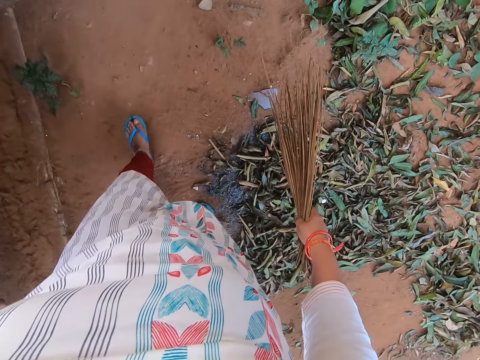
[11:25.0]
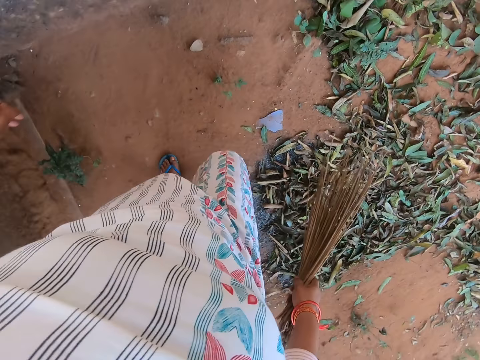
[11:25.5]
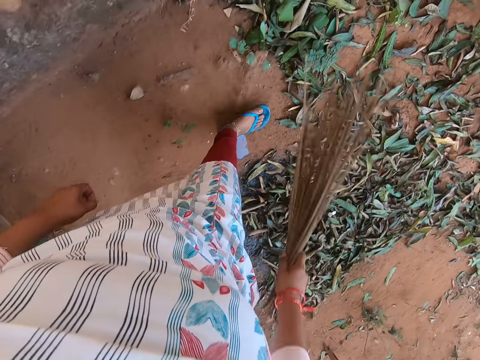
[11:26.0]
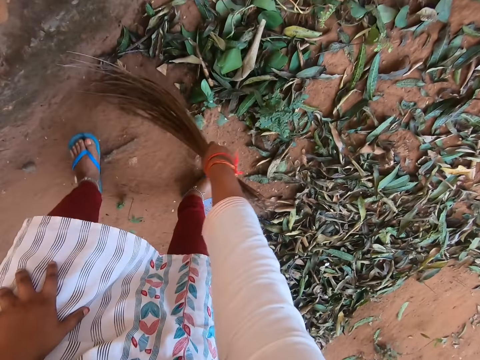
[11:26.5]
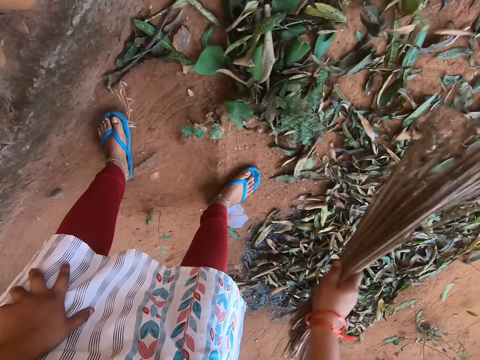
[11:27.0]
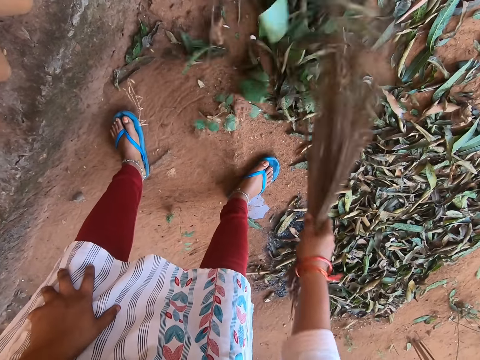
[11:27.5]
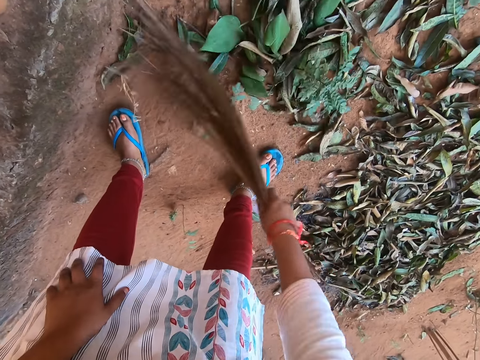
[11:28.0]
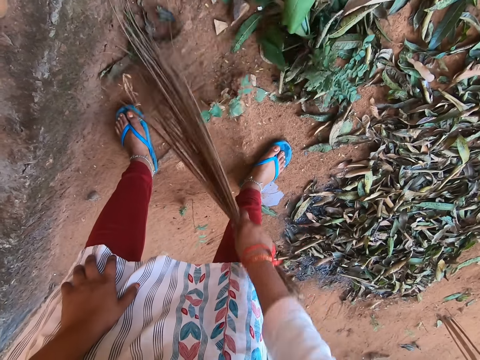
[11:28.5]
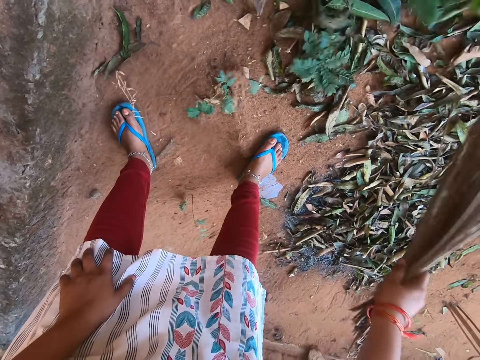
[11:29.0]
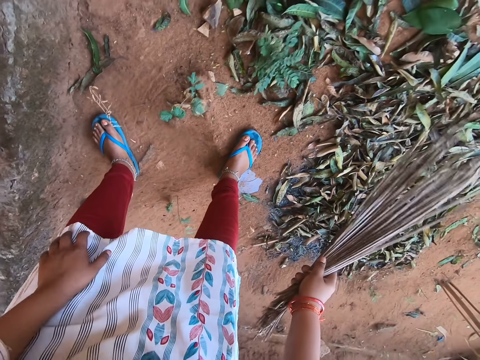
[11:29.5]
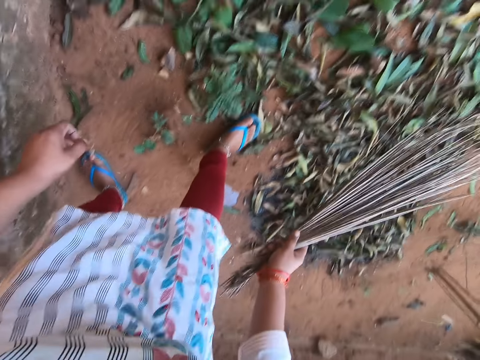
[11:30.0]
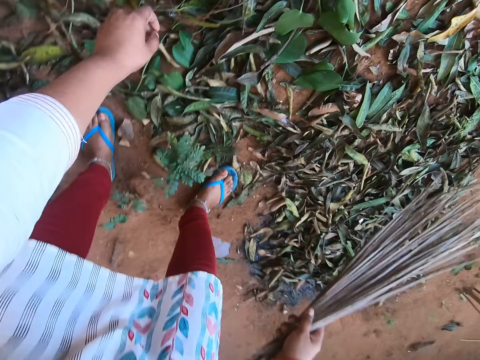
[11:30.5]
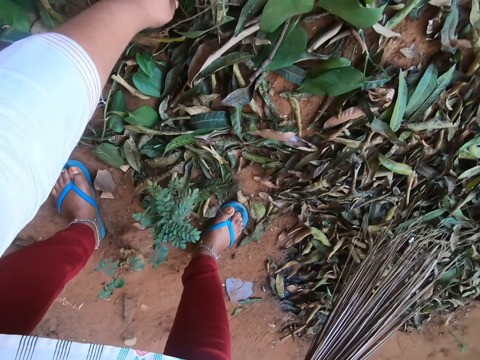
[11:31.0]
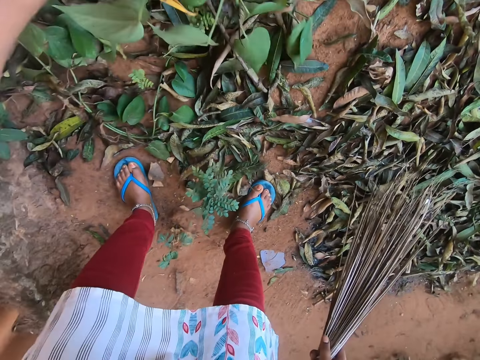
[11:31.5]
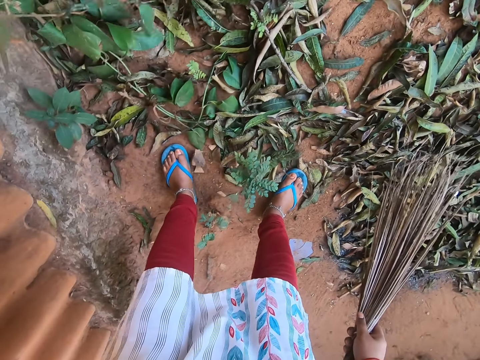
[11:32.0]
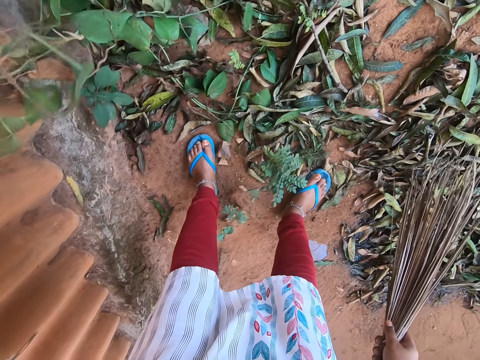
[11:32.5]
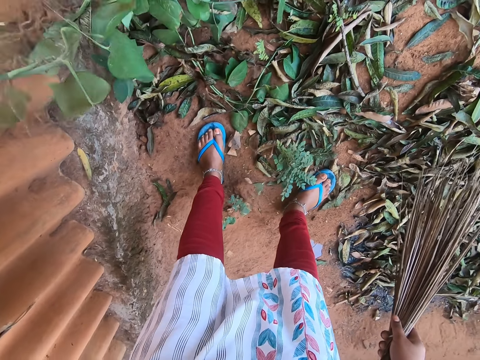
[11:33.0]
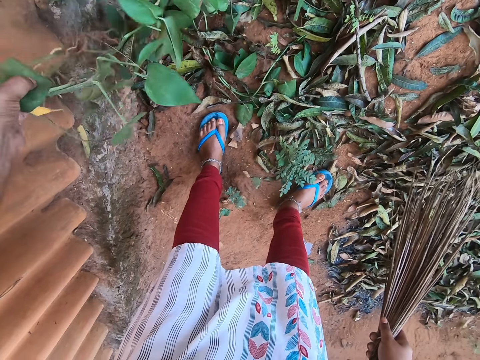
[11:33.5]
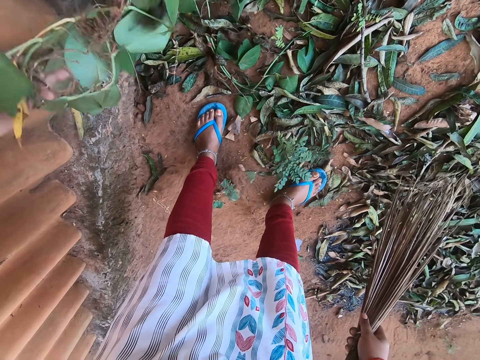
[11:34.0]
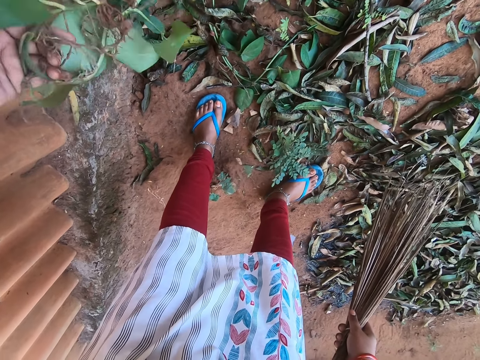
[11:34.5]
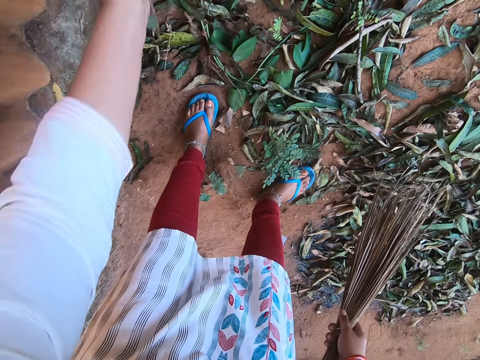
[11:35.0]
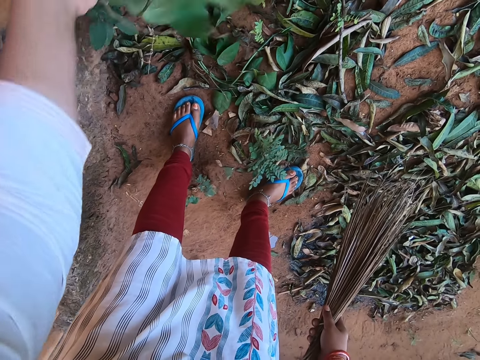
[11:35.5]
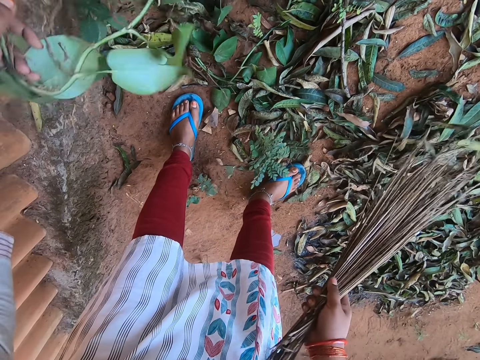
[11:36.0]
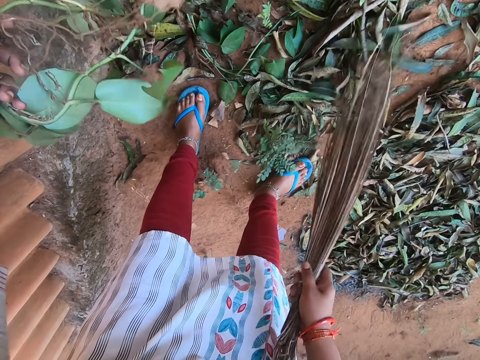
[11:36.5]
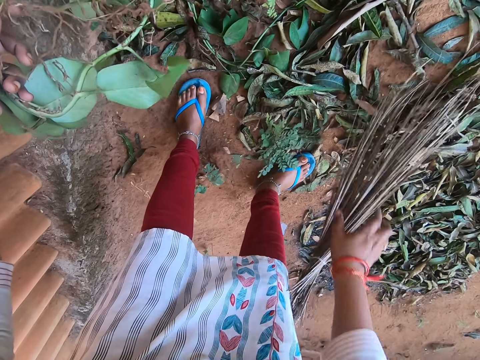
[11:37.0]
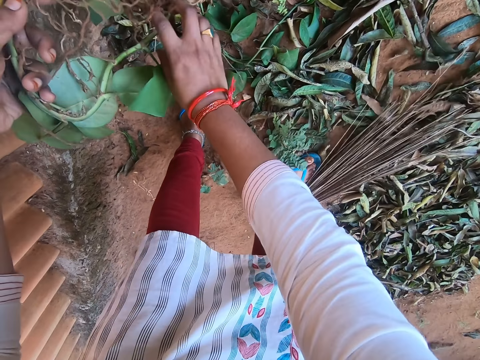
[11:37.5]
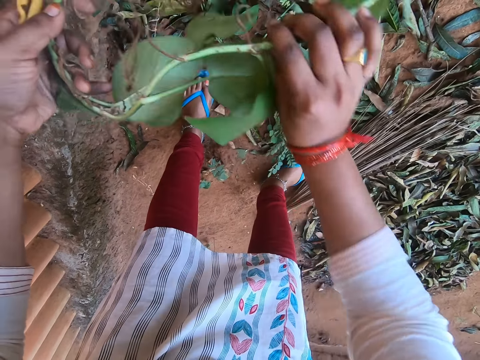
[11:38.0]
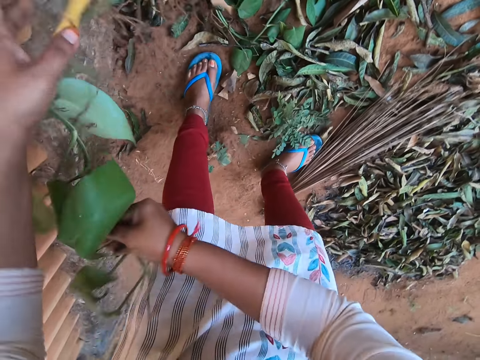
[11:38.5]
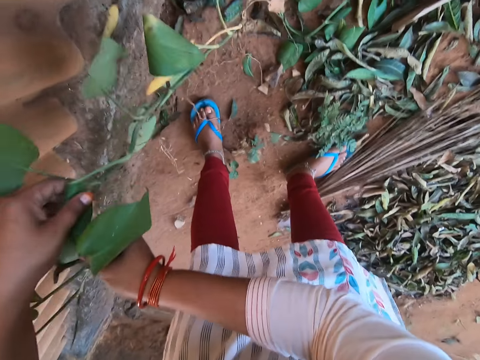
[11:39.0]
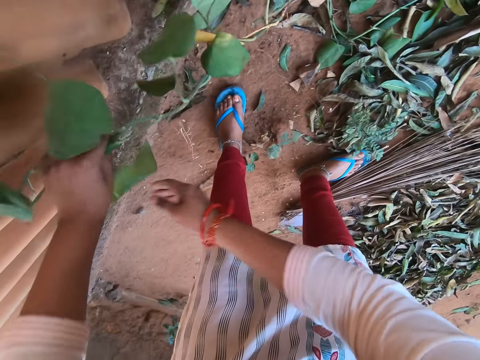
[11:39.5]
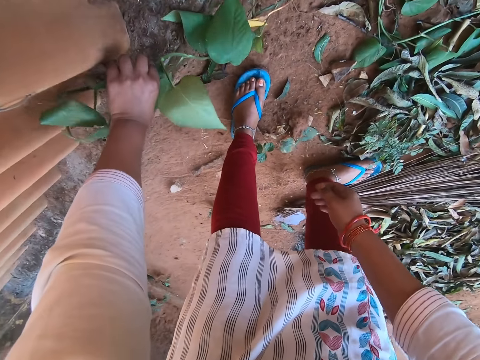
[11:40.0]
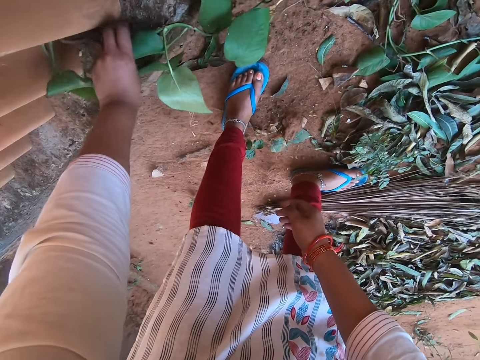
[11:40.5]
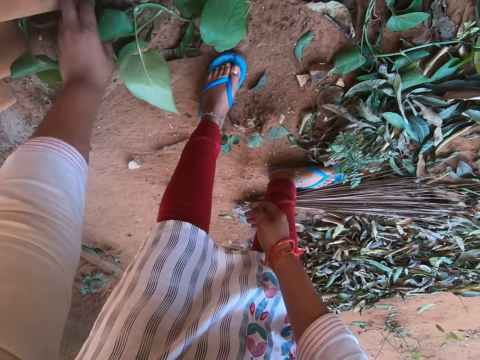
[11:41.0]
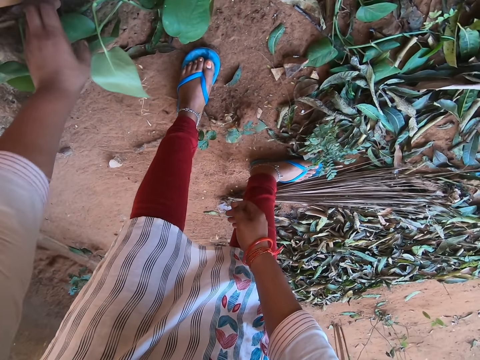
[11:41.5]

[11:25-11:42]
The camera wearer places her left hand on her left leg. She sweeps the ground with the broom in her right hand. She takes a plant from the ground with her left hand. She straightens the plant. She adjusts the plant in her left hand. She sweeps the ground with the broom in her right hand. She drops the broom on the ground with her right hand. She adjusts the plant in her left hand with her right hand. She places her left hand on the plant in her right hand. She places the plant on a pavement with her left hand.

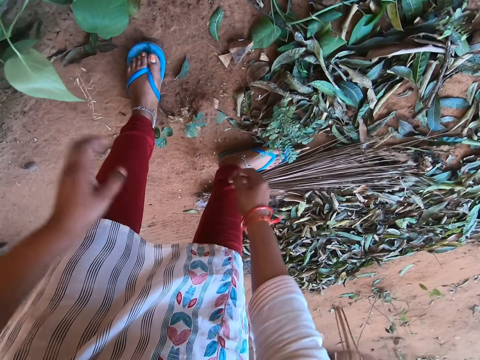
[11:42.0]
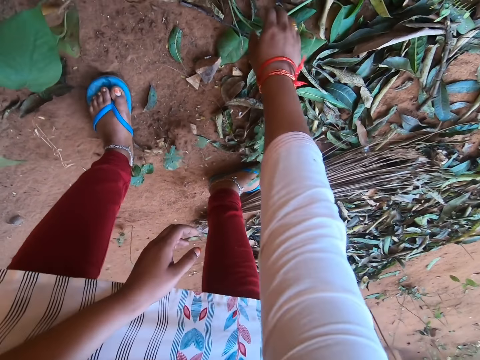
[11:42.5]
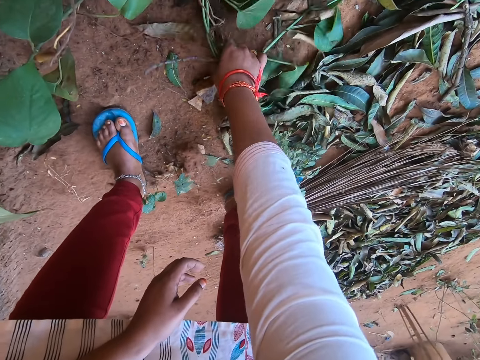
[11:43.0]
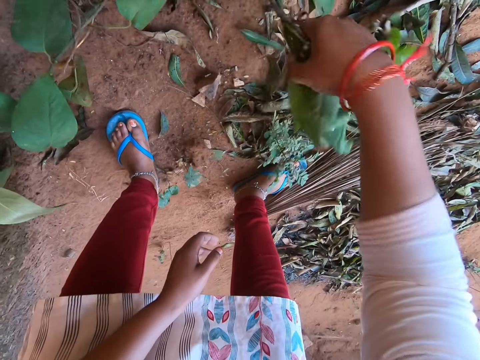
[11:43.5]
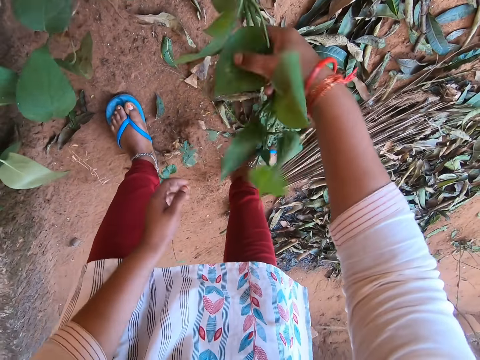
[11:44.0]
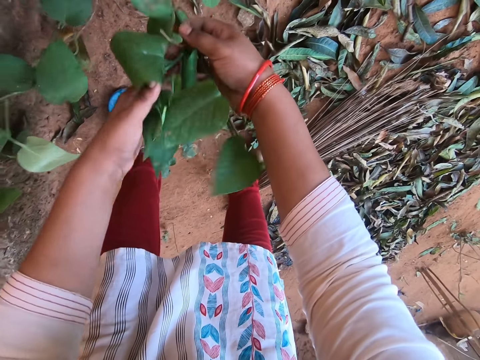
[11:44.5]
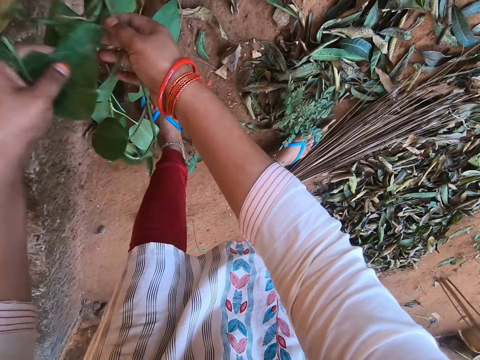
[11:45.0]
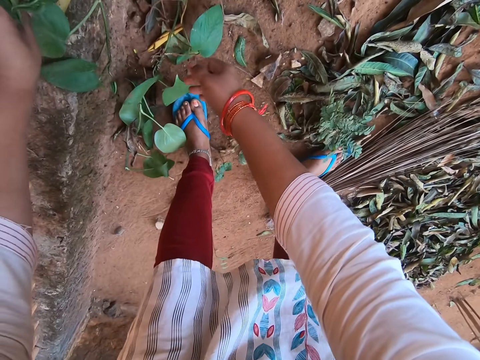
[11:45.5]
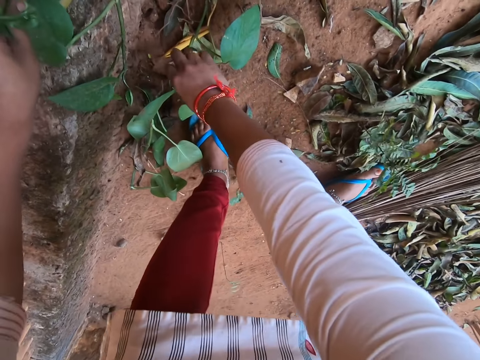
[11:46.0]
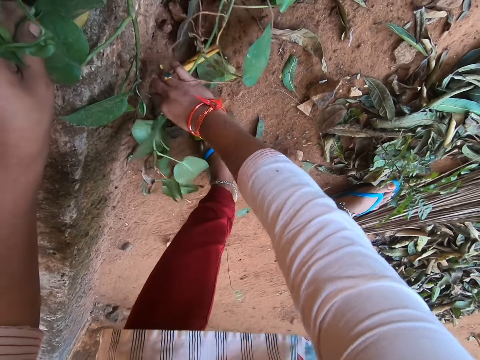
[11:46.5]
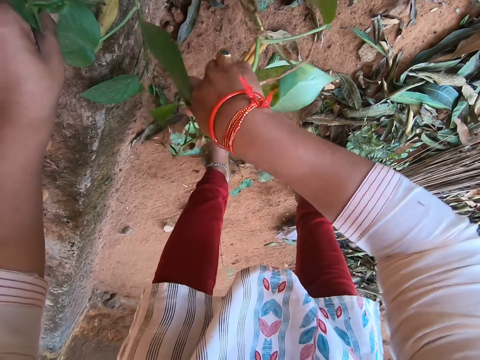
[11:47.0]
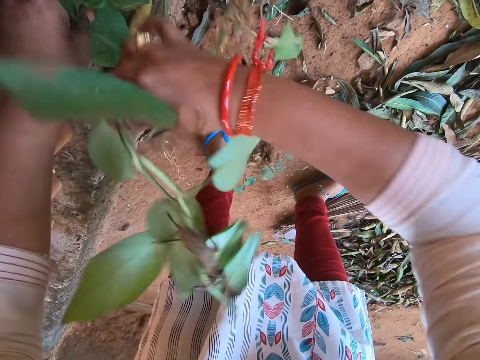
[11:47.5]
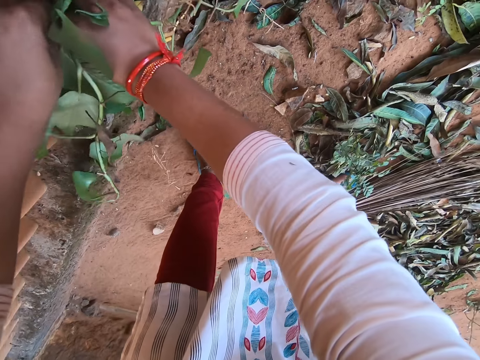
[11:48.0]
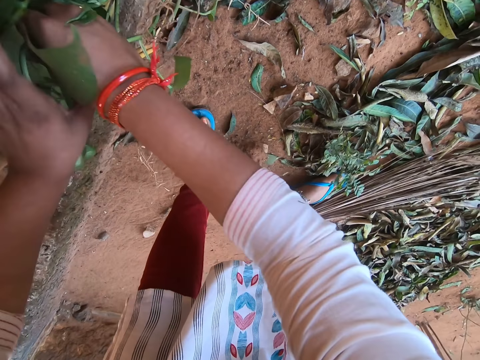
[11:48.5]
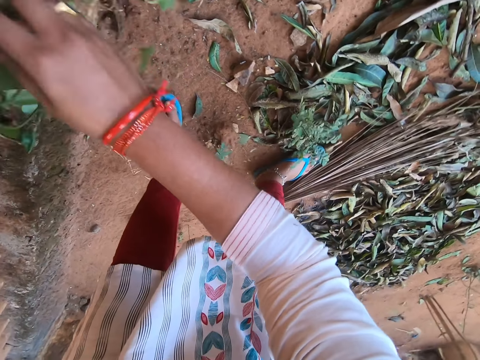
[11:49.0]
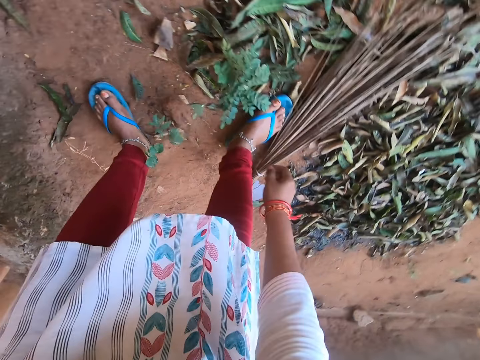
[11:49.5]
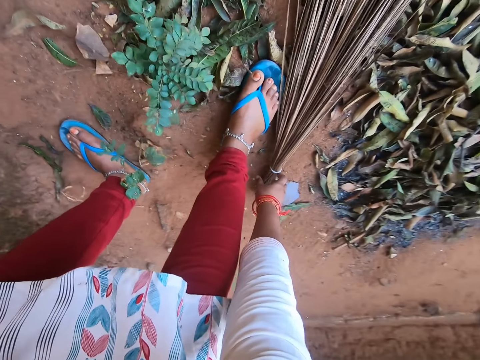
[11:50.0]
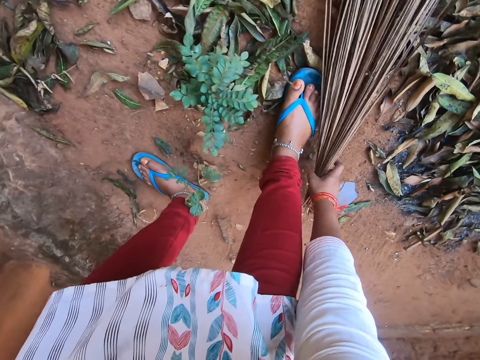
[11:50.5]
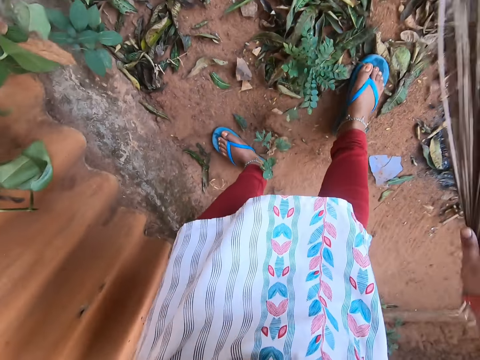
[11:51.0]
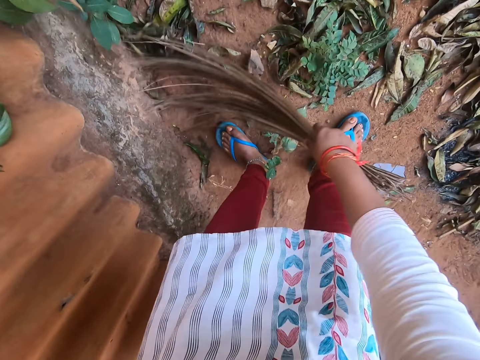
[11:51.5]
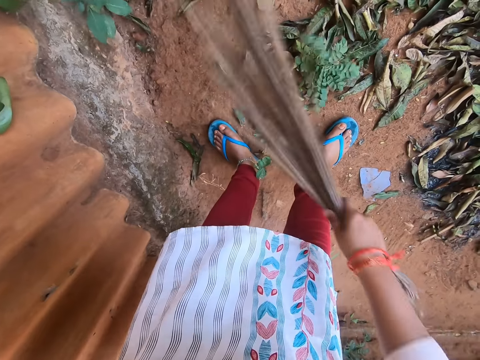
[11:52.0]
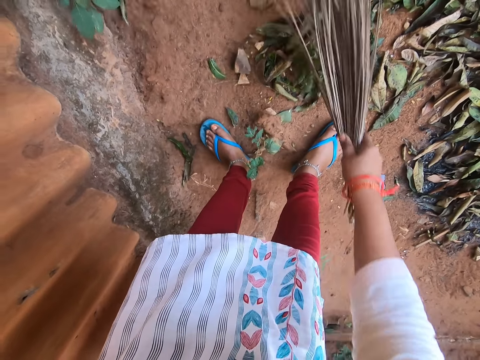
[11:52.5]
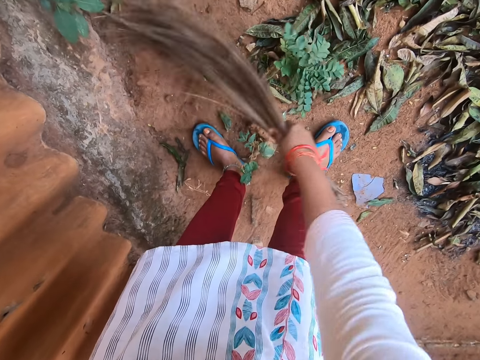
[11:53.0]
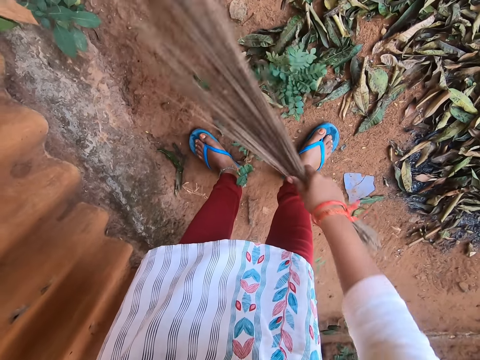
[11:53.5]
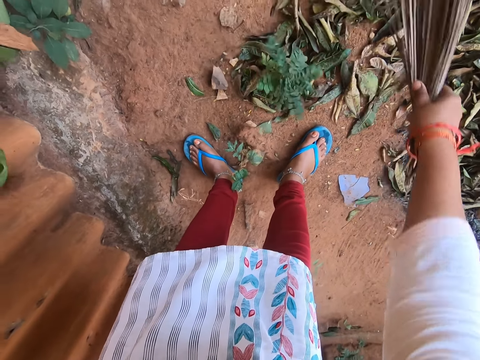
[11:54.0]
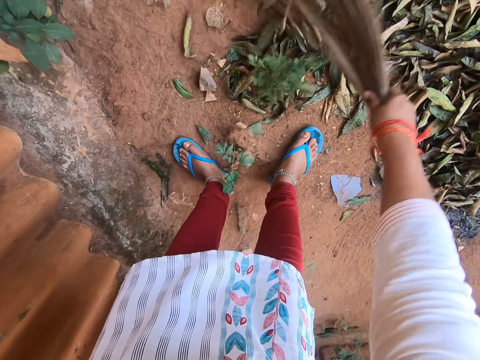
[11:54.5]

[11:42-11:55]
The camera wearer takes a plant from the ground with her right hand. She shakes the plant with her right hand. She places her left hand on the plant in her right hand. She places the plant on the pavement with her left hand. She straightens the plant. She takes the plant from the ground with her right hand. She places the plants on the pavement with her left hand and pushes the plants on the pavement with her left hand. She straightens the plant. She places her right hand on the broom on the ground. She takes the broom from the ground with her right hand. She sweeps the ground with the broom in her right hand.
